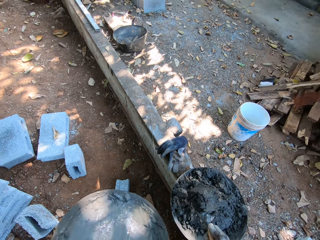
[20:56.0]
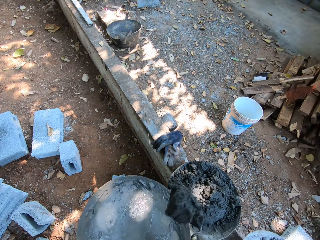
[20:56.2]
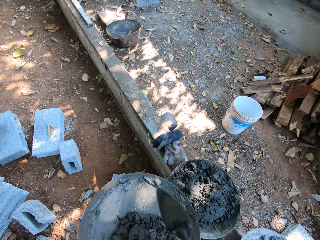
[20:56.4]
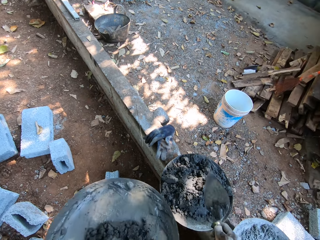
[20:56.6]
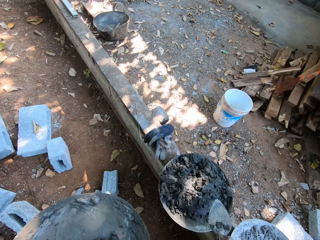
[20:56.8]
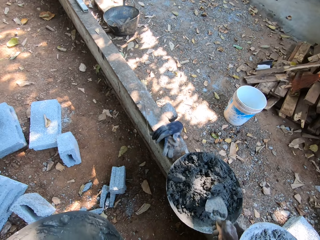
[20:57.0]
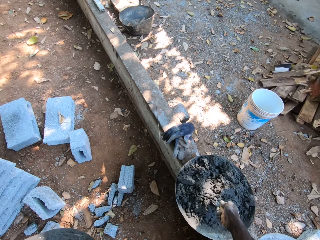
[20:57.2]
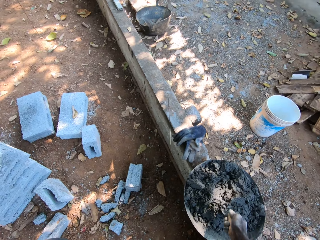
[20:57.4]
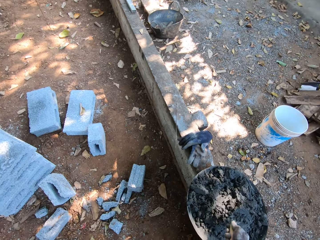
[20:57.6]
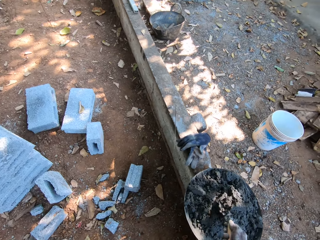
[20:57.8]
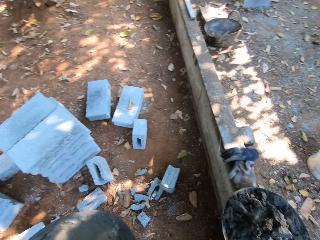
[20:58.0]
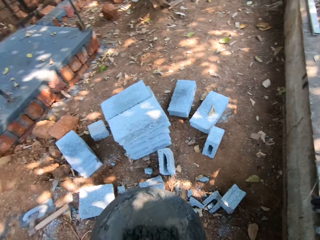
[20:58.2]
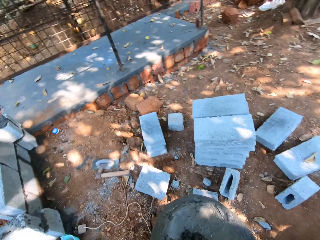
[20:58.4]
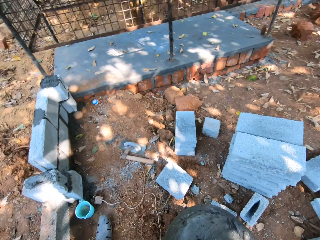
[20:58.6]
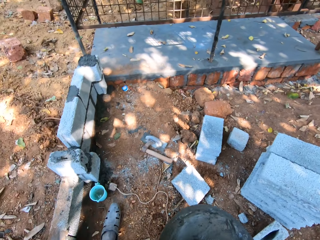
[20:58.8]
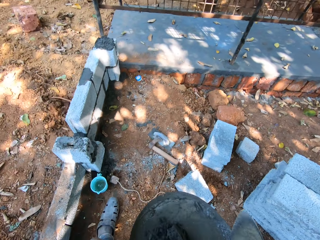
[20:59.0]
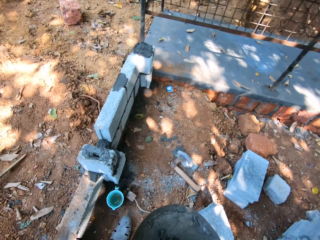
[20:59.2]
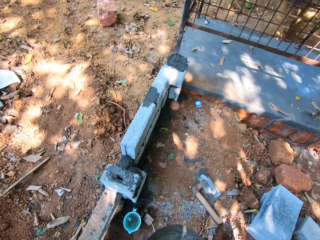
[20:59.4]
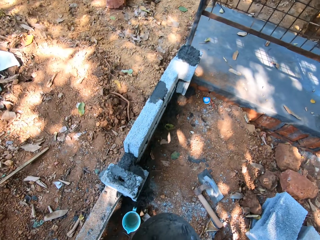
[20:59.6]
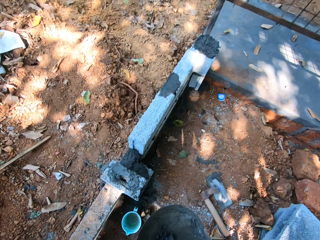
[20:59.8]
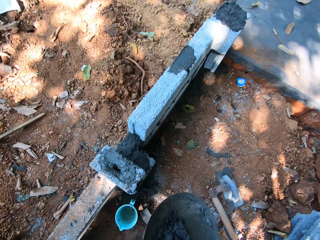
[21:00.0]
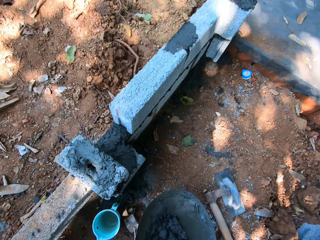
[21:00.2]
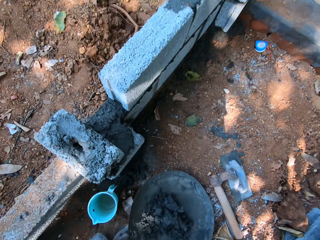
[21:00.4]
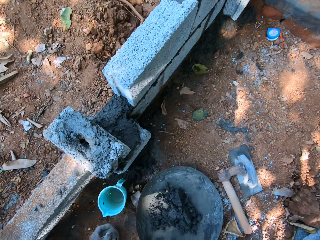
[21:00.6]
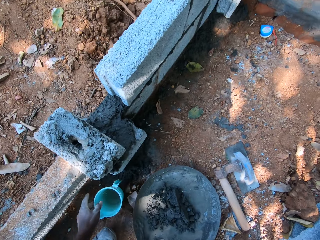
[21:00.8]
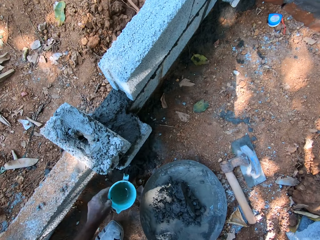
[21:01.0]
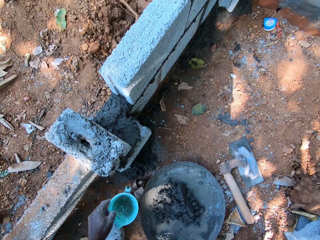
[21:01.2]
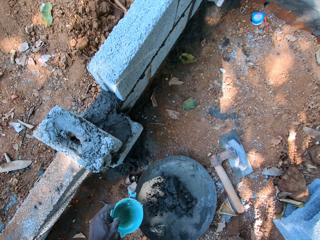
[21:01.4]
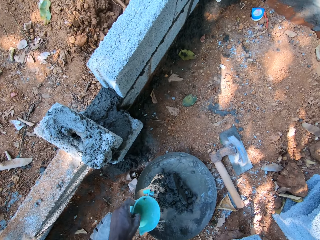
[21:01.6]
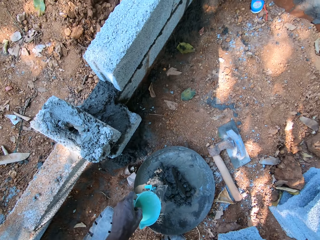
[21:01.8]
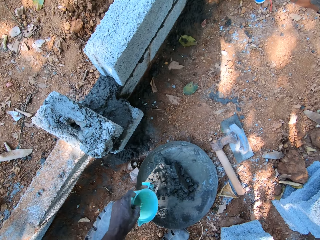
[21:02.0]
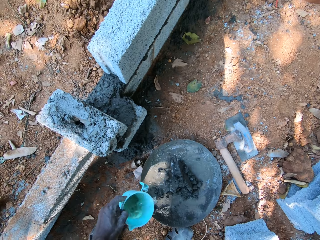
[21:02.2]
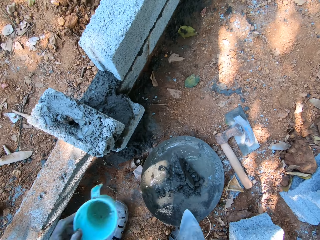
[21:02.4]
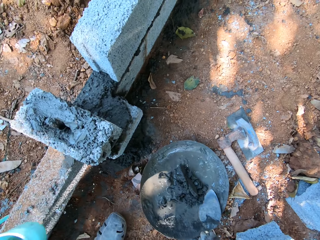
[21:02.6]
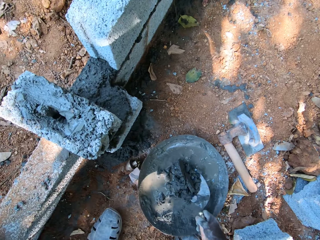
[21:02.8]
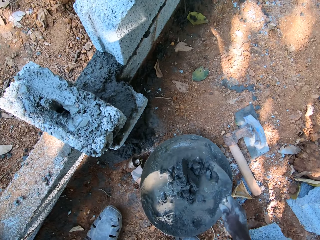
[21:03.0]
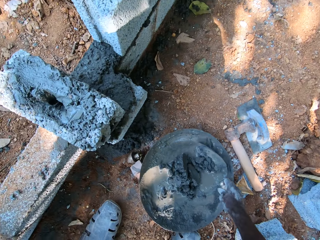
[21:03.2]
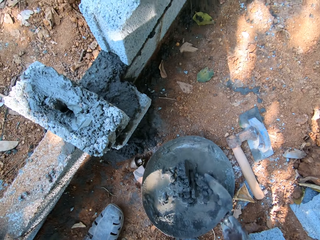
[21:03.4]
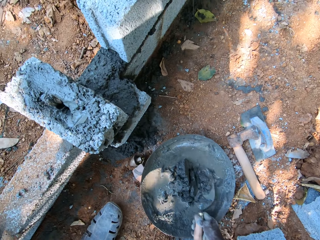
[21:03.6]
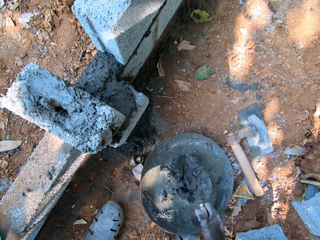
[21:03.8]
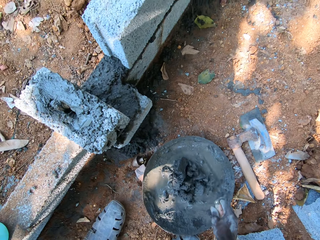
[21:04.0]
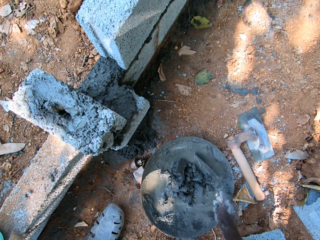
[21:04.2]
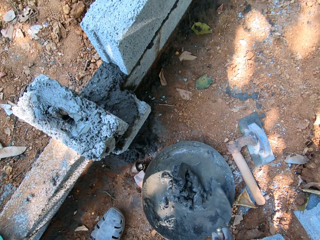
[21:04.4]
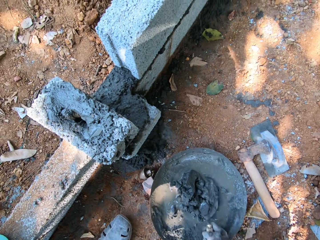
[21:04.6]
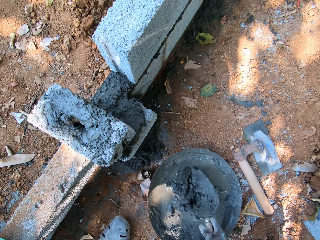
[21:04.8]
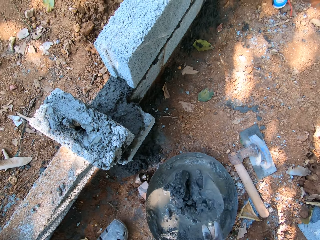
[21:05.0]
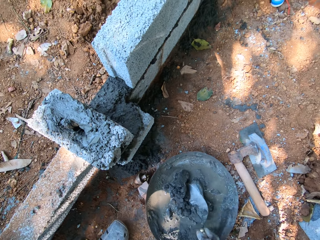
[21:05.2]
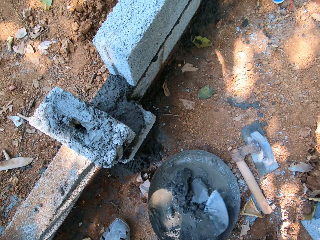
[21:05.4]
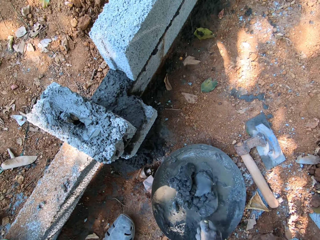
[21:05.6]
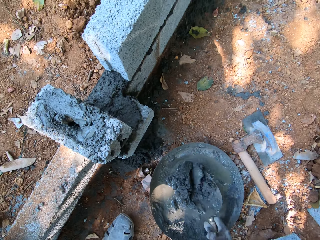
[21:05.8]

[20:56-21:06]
The camera wearer pours the cement mortar into the head pan in his left hand with the trowel in his right hand. He scoops cement mortar from the head pan on the wall with the trowel in his right hand. He pours the cement mortar into the head pan in his left hand with the trowel in his right hand. He walks around. He drops the head pan on the ground with his left hand. He picks the cup of water from the ground with his left hand. He pours water into the head pan with the cup in his left hand. He drops the cup of water on the wall with his left hand. He mixes the cement mortar and water in the head pan with the trowel in his right hand.

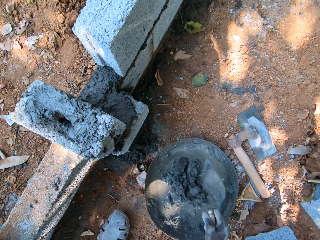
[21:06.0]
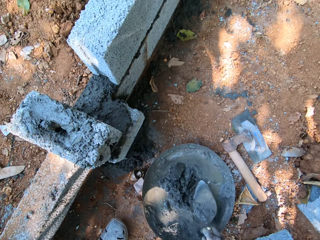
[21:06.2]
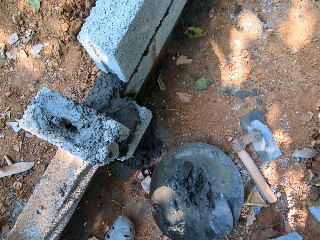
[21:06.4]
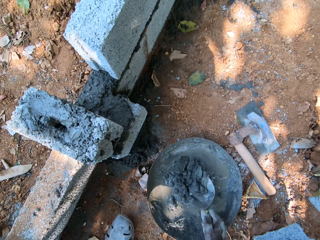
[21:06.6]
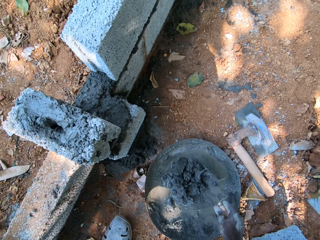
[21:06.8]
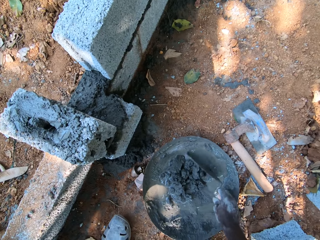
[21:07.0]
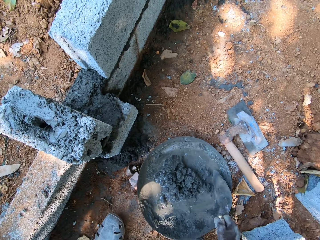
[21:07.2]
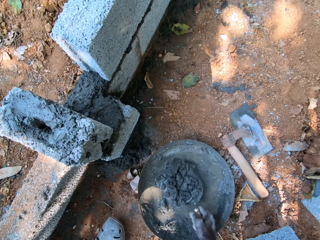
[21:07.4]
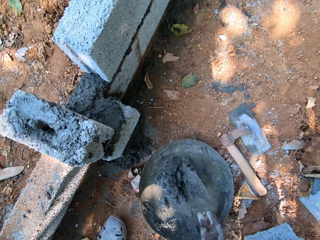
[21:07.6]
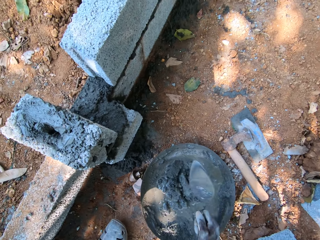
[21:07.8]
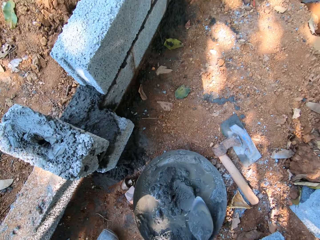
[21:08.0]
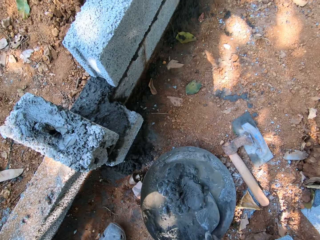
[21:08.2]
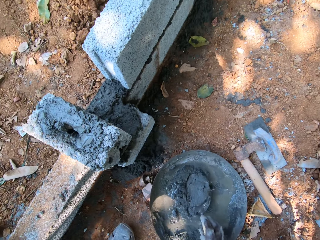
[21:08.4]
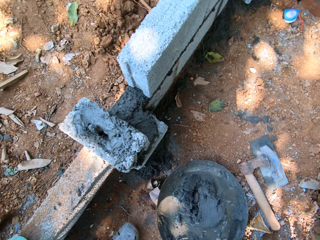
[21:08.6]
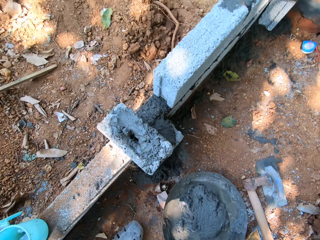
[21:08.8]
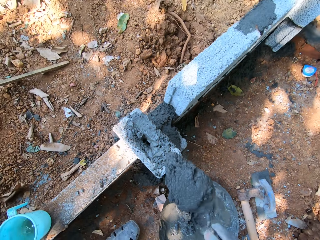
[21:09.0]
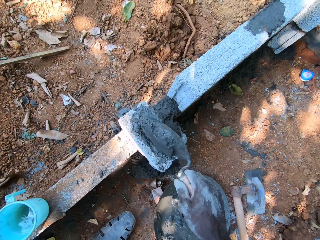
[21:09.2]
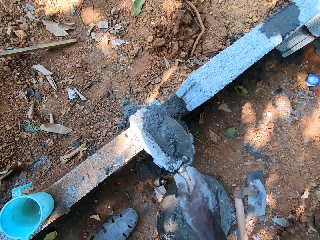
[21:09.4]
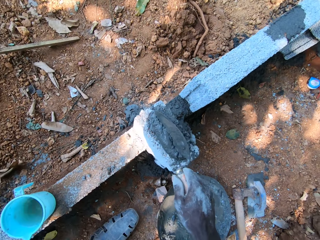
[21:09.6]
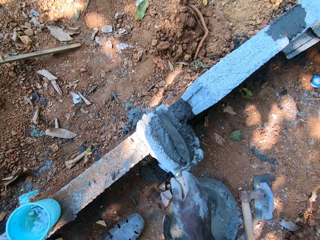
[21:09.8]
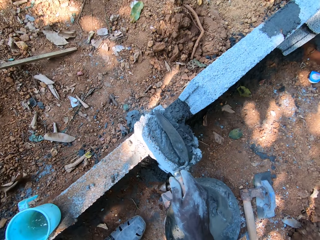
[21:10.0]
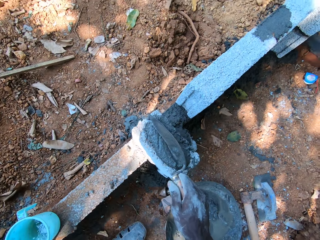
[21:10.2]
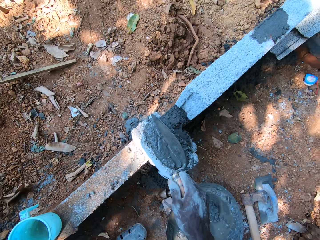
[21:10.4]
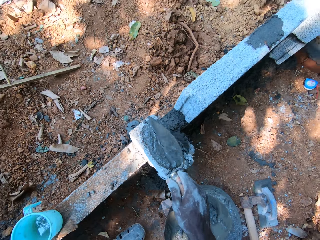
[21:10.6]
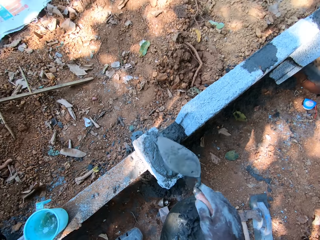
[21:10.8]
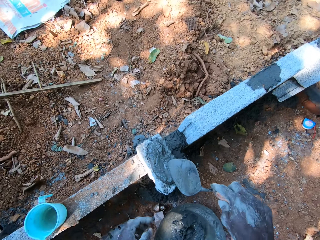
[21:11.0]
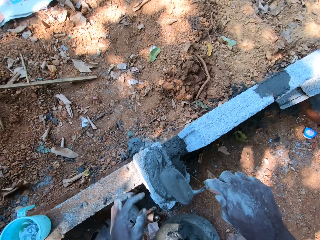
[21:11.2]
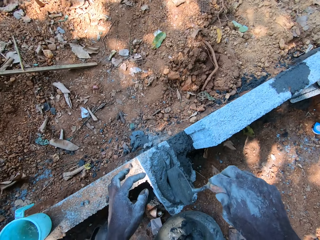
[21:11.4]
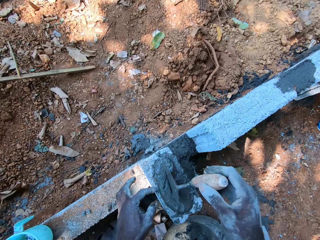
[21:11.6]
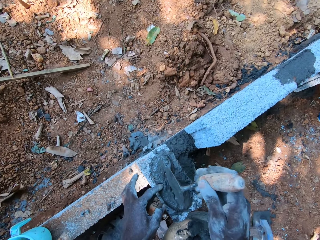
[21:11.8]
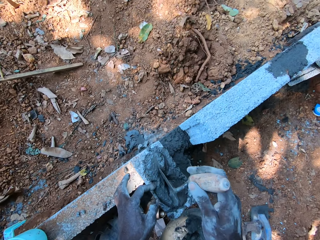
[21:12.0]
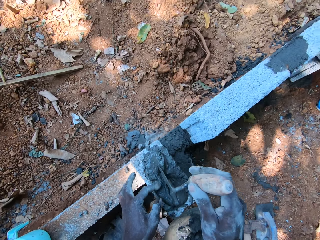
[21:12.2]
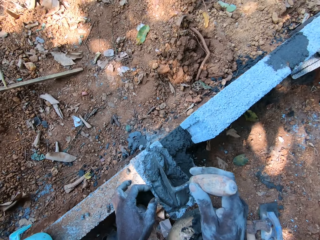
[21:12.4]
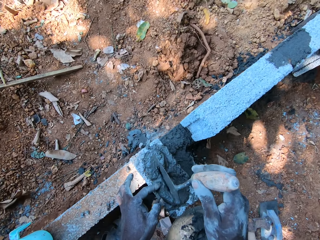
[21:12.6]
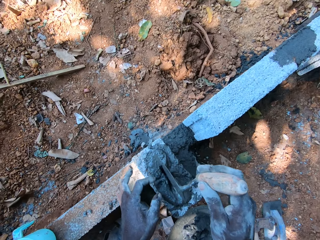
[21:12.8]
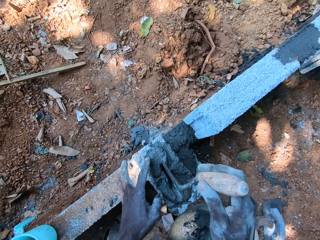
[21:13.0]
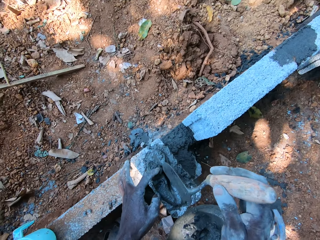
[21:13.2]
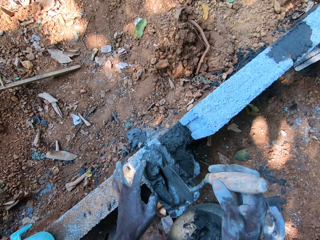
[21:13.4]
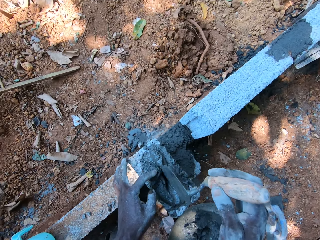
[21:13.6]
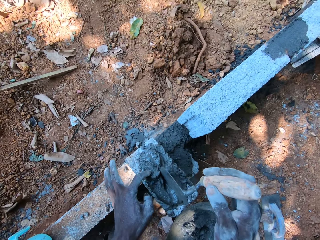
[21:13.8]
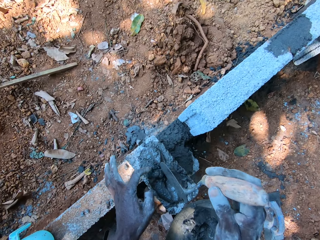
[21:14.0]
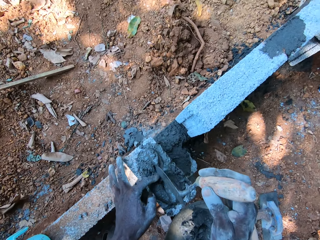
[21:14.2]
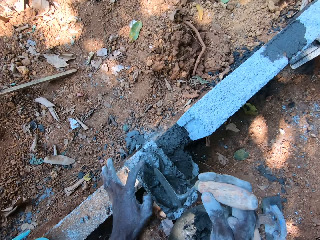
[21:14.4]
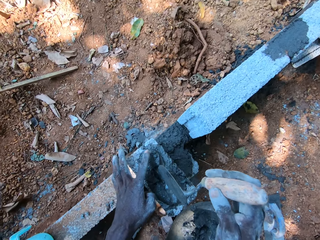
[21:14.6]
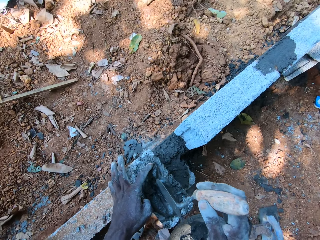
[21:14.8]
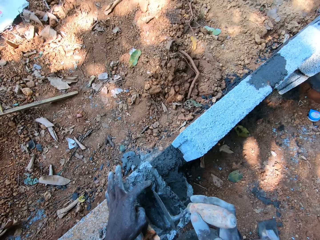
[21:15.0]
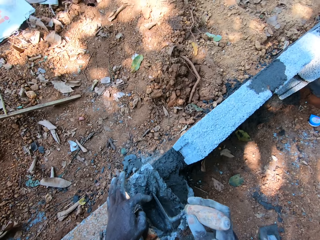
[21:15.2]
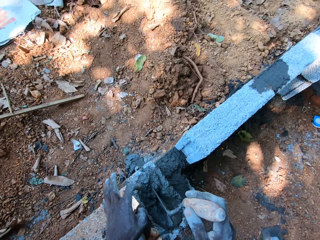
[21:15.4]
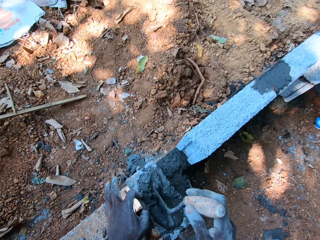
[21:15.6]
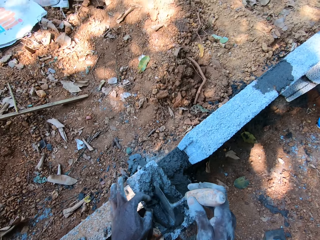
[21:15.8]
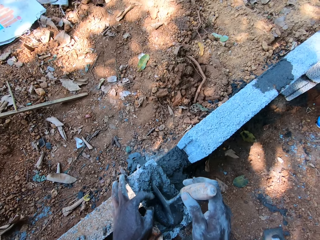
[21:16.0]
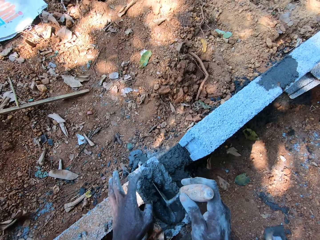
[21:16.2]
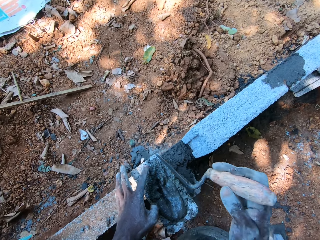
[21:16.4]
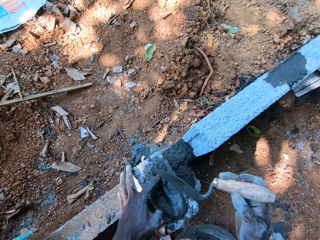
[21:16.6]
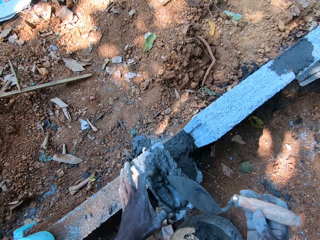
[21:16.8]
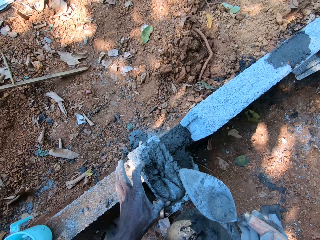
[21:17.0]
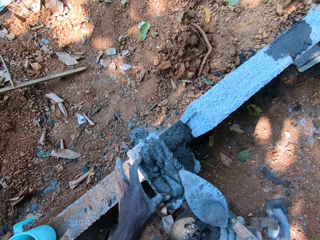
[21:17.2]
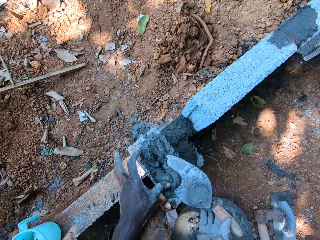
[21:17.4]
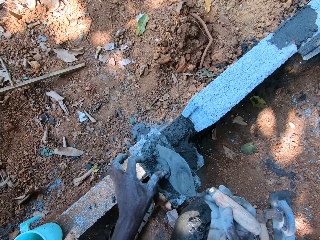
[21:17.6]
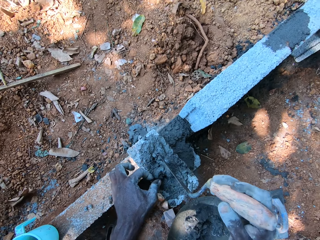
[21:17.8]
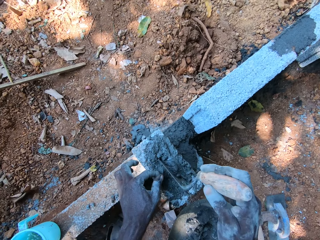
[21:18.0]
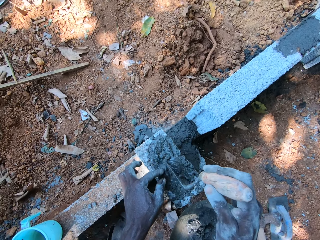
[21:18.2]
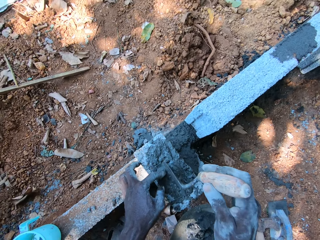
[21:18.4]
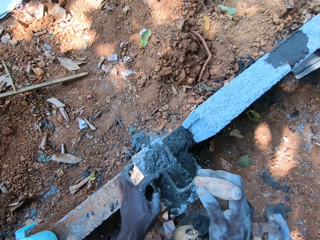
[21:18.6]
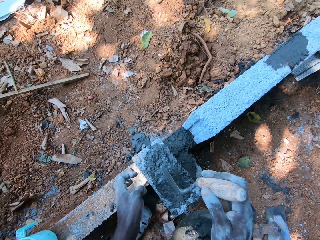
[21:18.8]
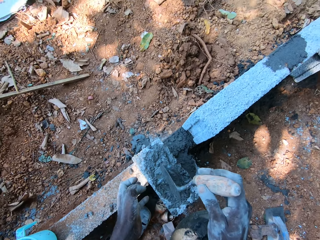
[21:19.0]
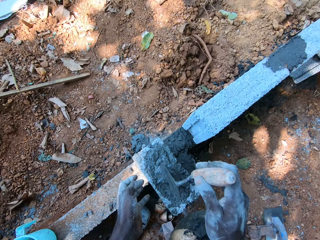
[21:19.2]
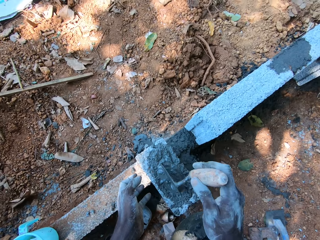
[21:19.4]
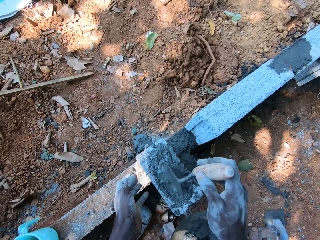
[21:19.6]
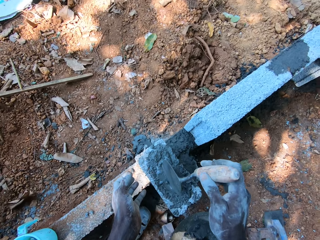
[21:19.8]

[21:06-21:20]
The camera wearer scoops cement mortar or grout from the head pan with the trowel in his right hand. He pours the cement mortar on the brick on the wall with the trowel in his right hand. He pours the cement mortar into the brick with the trowel in his right hand and his left index finger. He squeezes the grout in the brick using the trowel.
